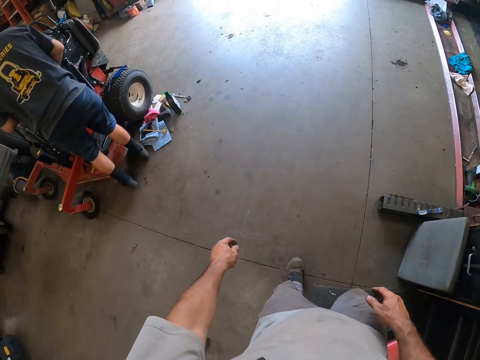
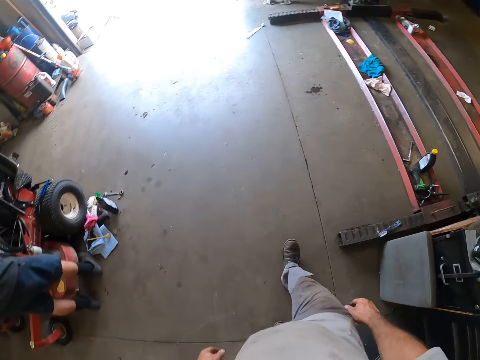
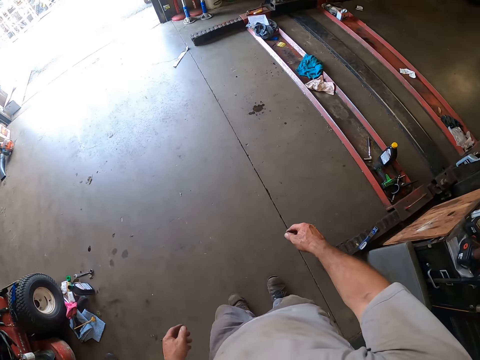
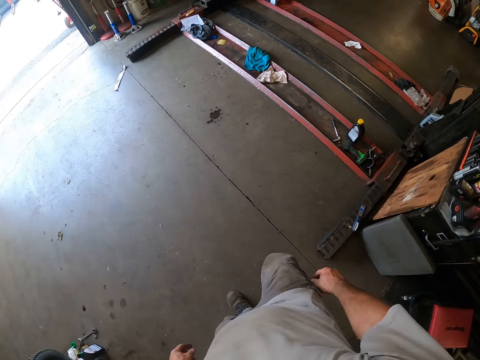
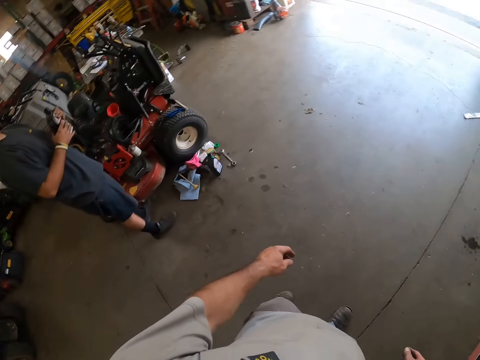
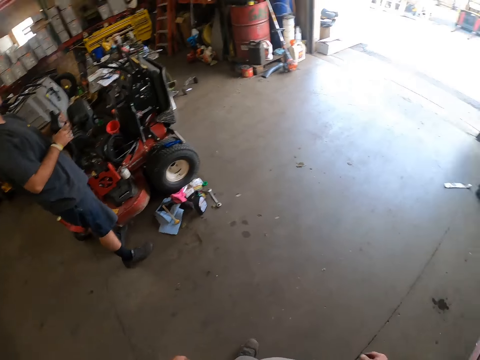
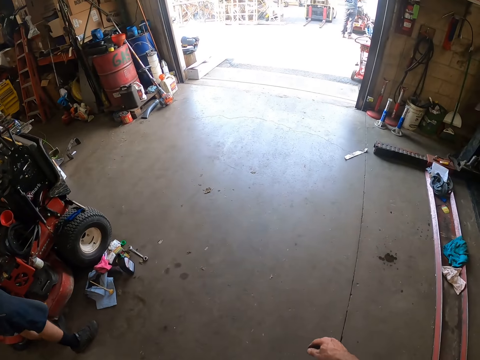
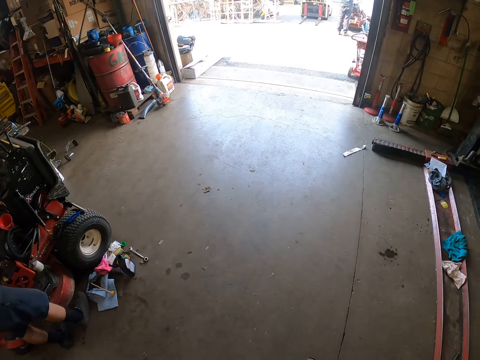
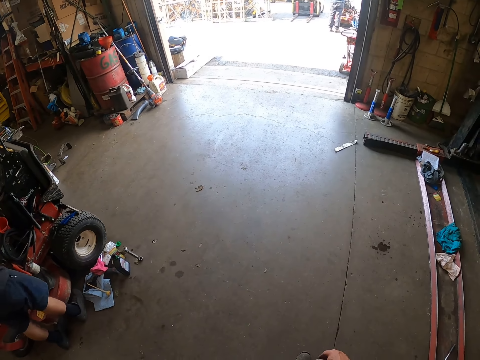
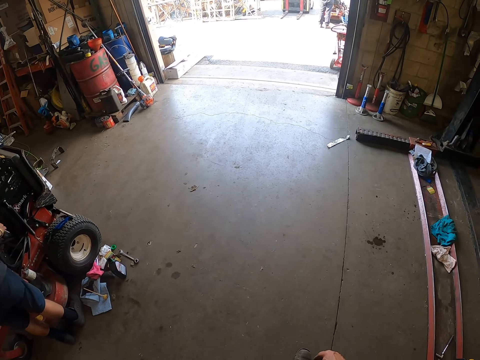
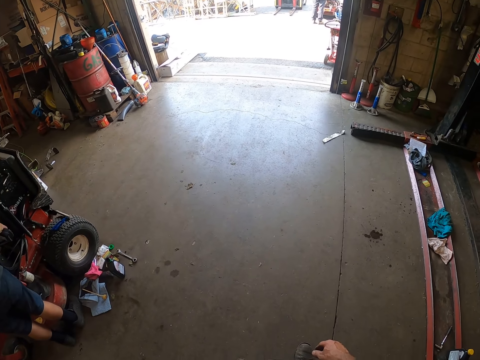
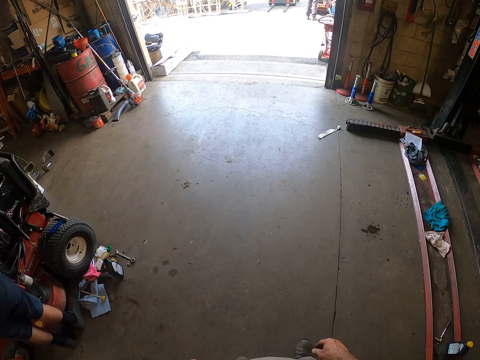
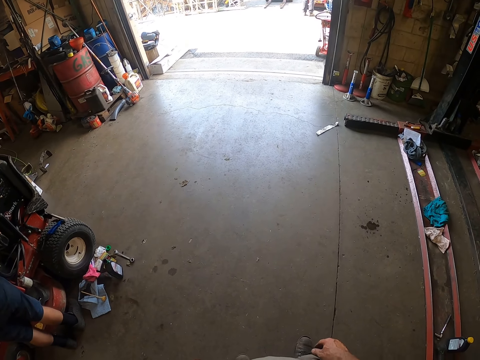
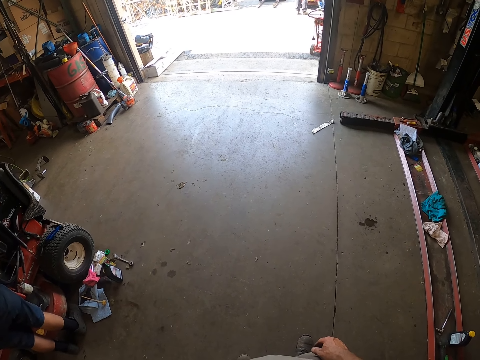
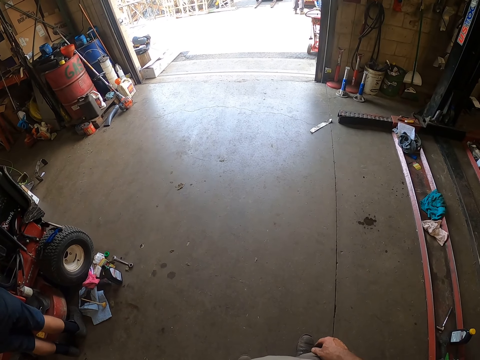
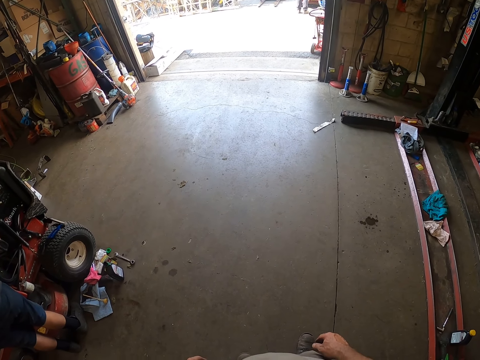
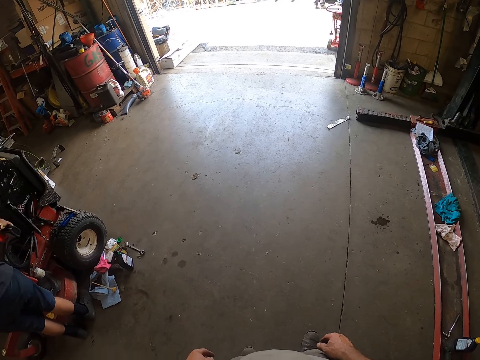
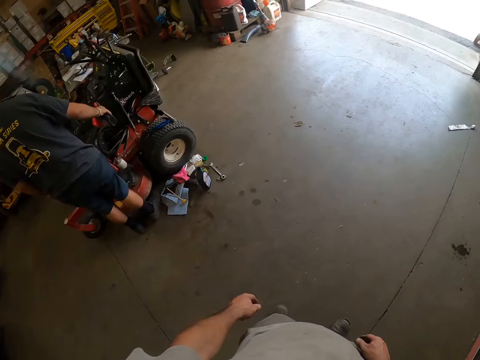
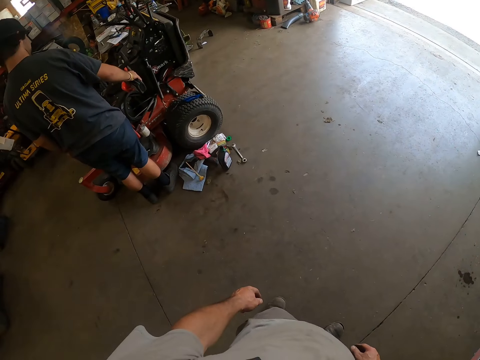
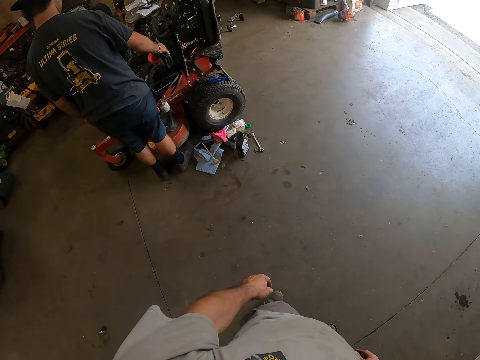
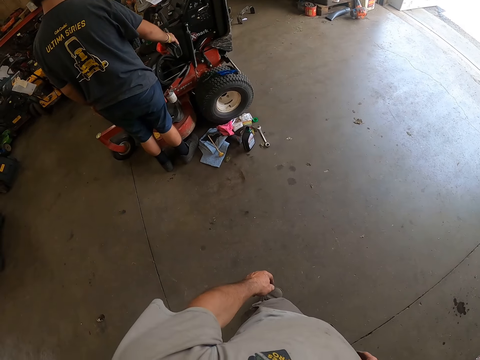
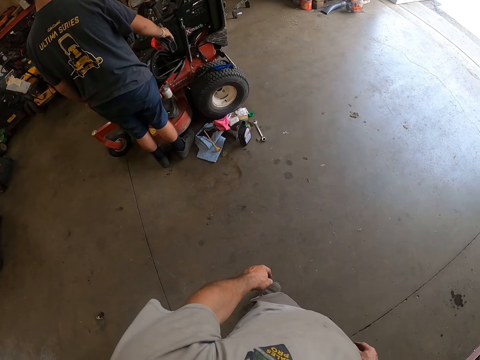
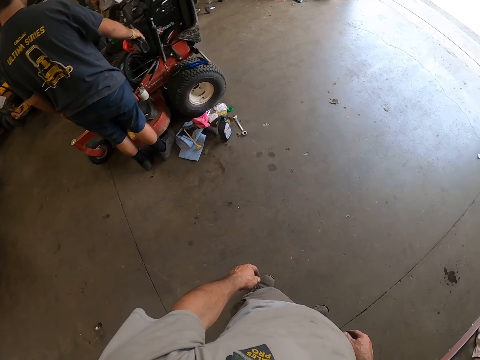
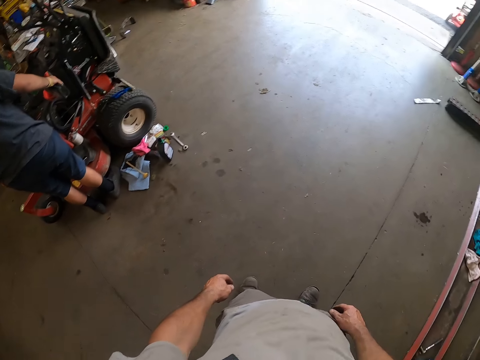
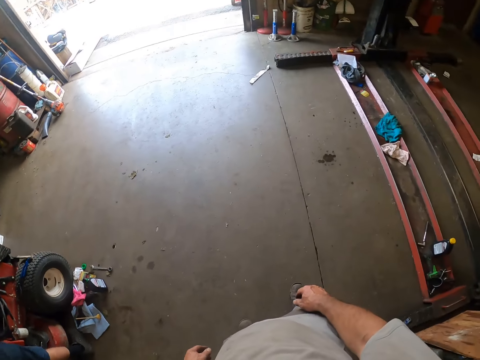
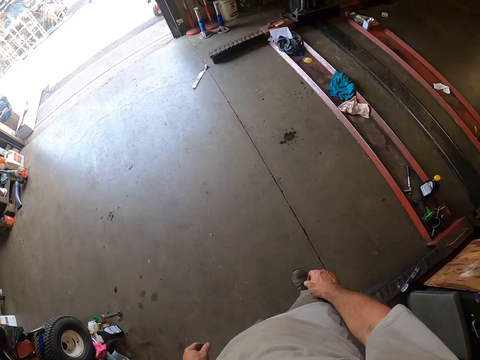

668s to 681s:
A man walks around a garage. The camera wearer looks around the garage. The man repairs a lawn tractor.

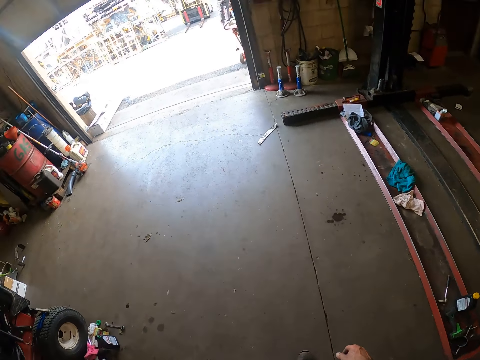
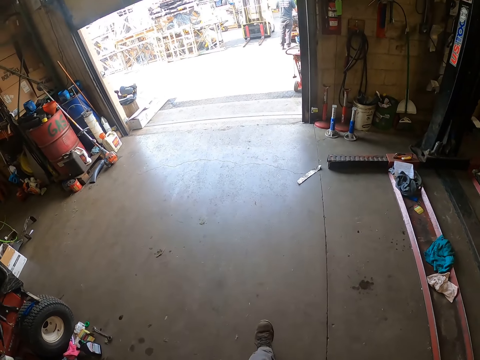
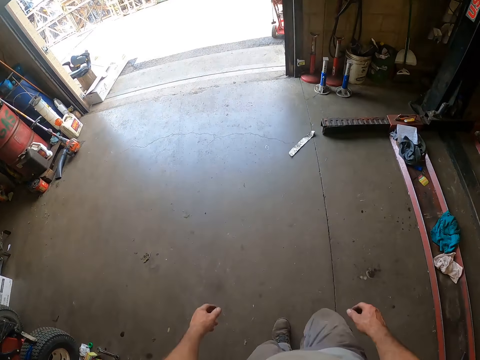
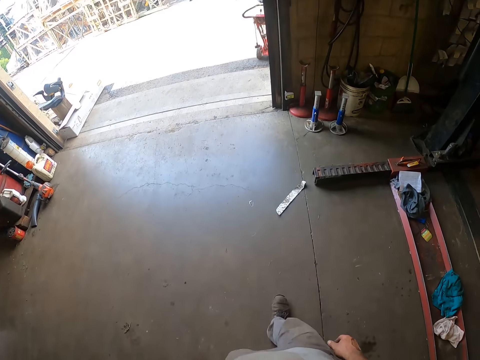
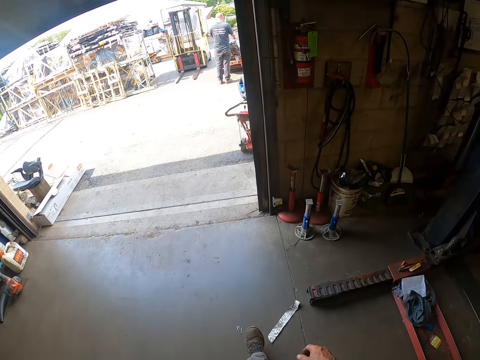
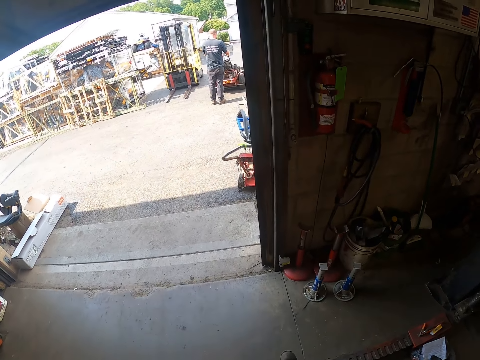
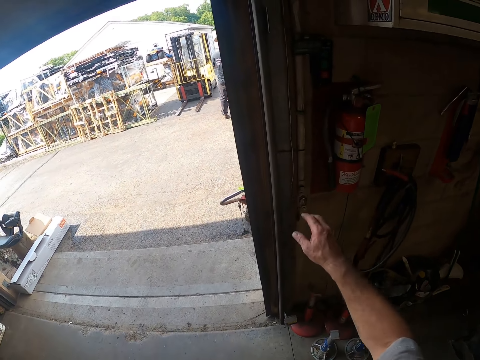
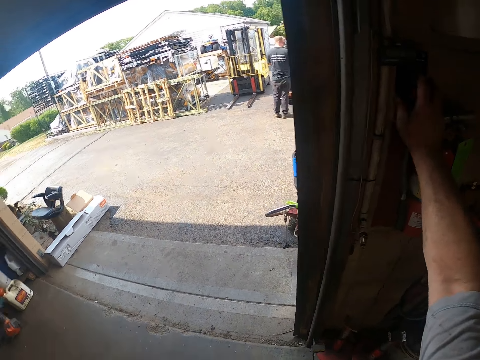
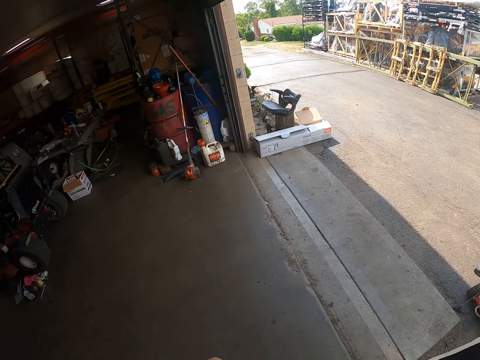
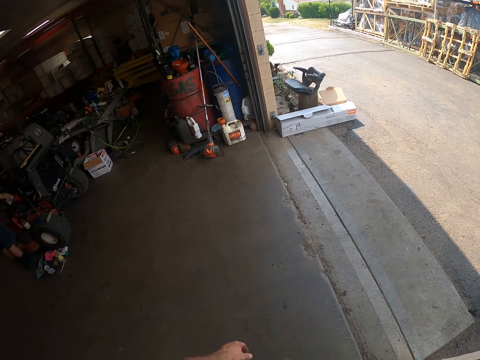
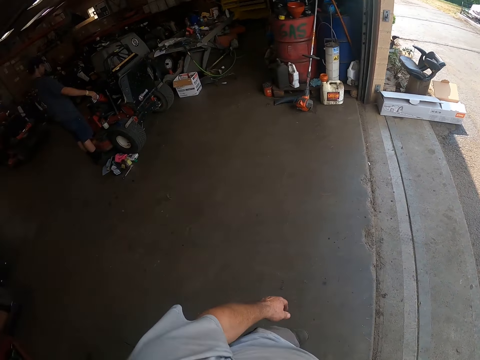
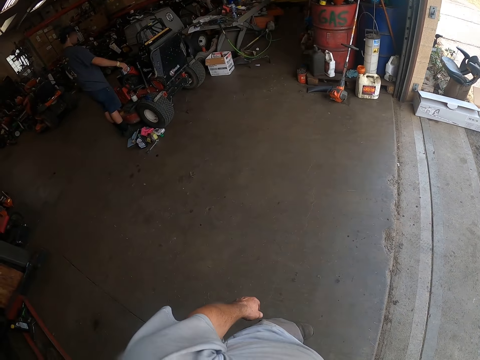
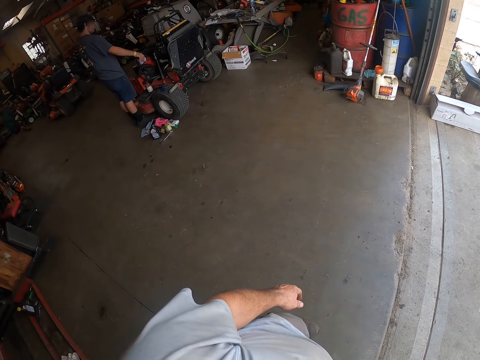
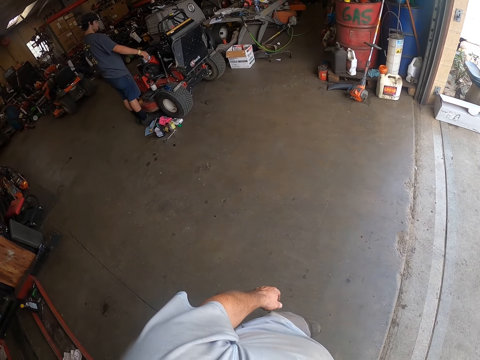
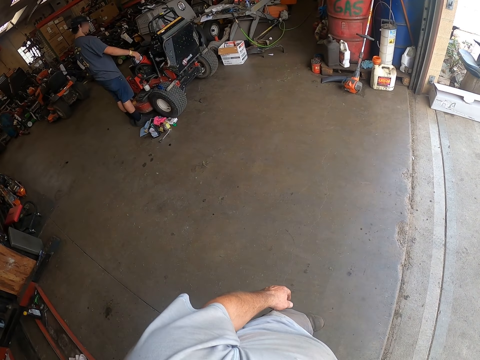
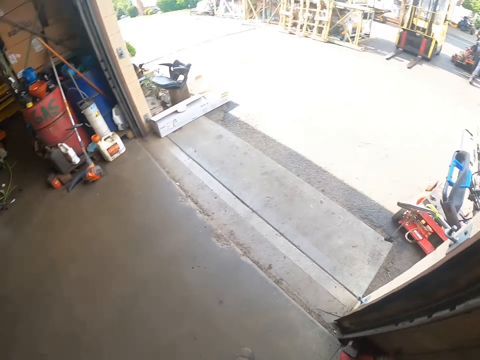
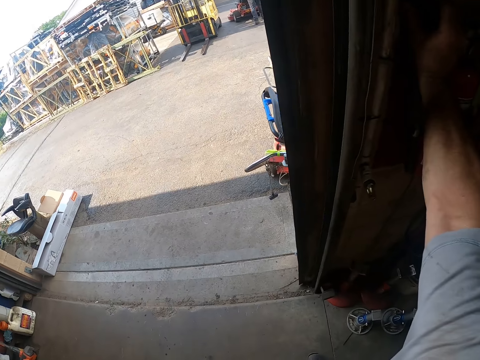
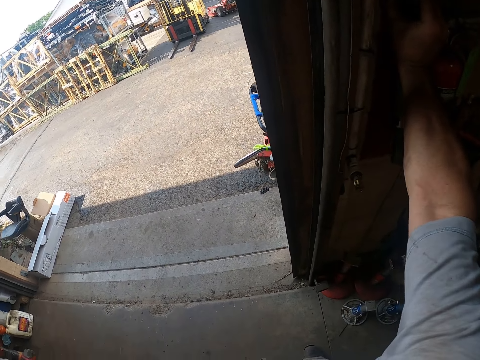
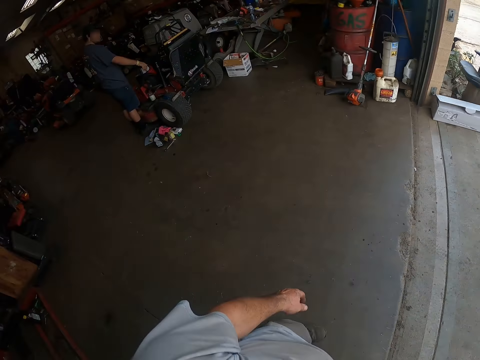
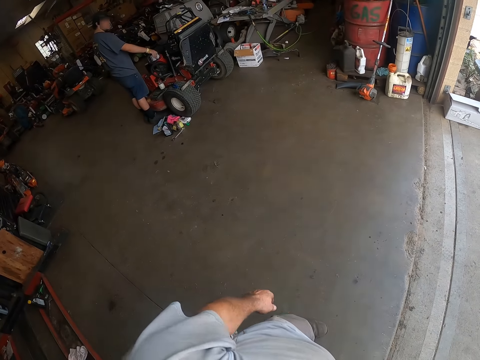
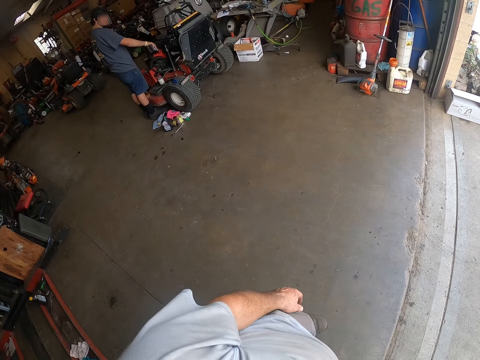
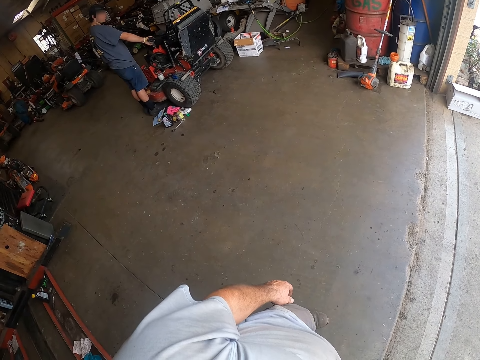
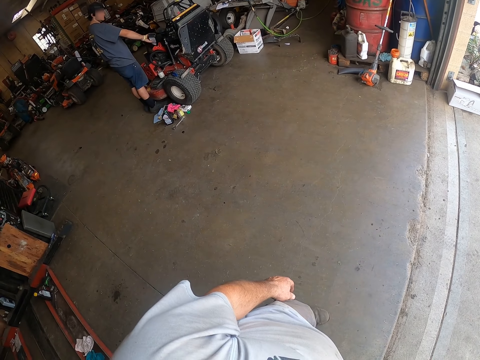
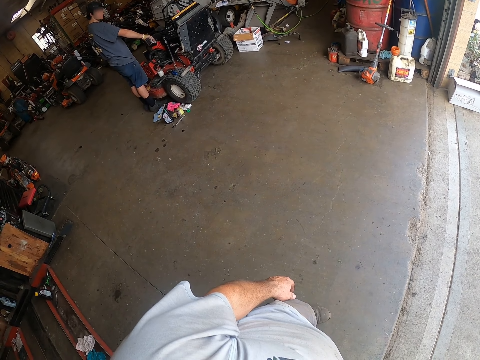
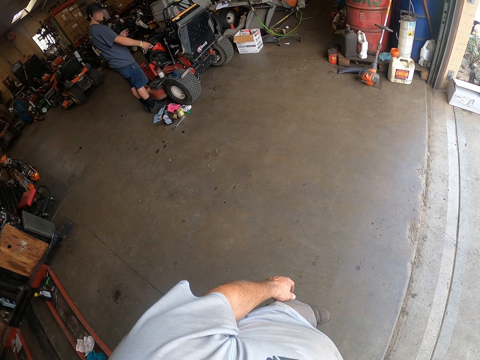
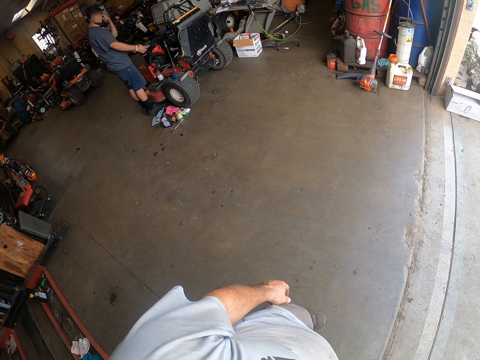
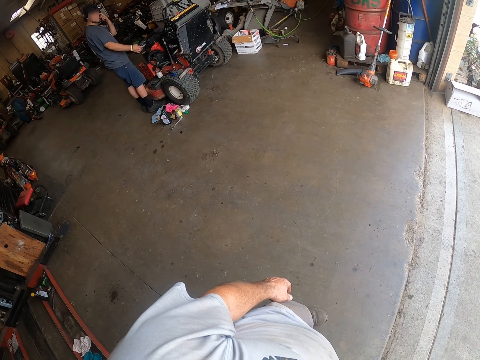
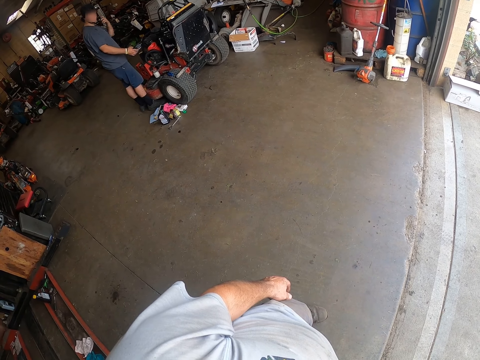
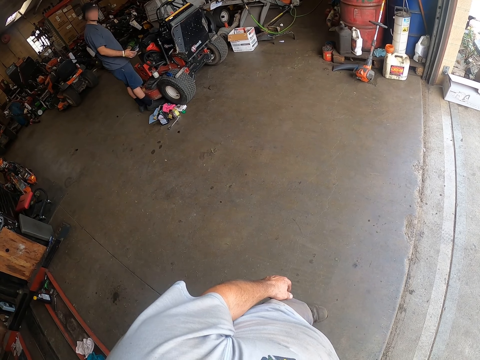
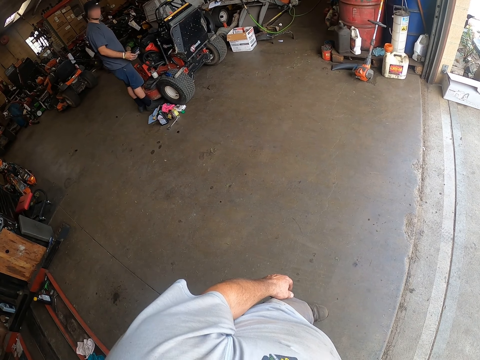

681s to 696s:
The camera wearer walks around a garage. He touches the wall with his right hand. He looks around the garage. He holds the wall with a hand. He looks around the garage. A man puts oil in a lawn tractor.
